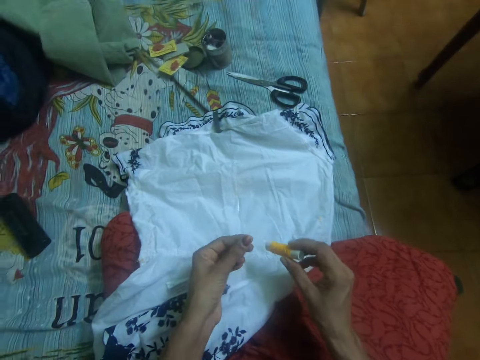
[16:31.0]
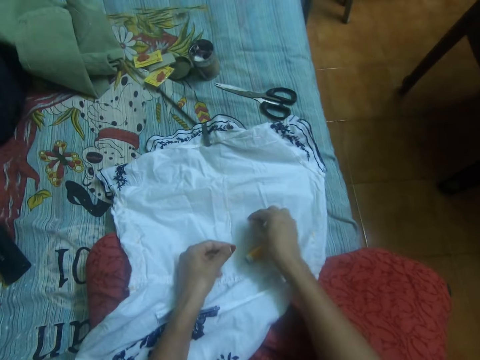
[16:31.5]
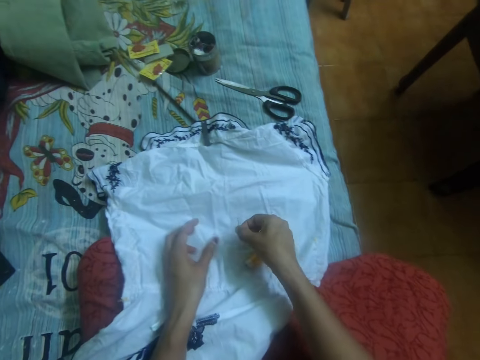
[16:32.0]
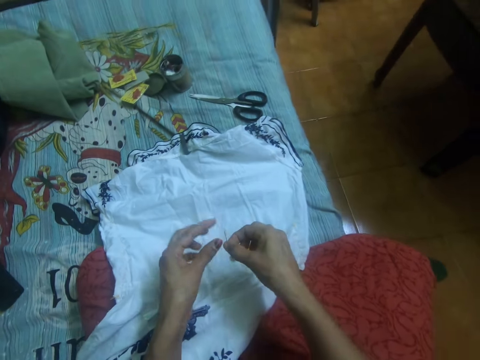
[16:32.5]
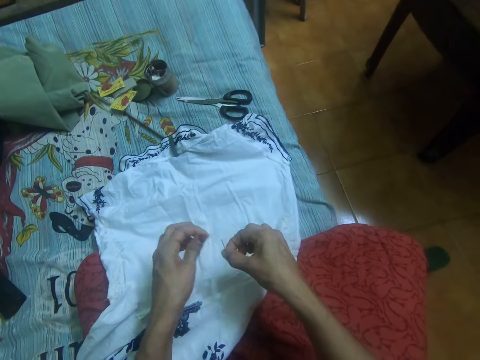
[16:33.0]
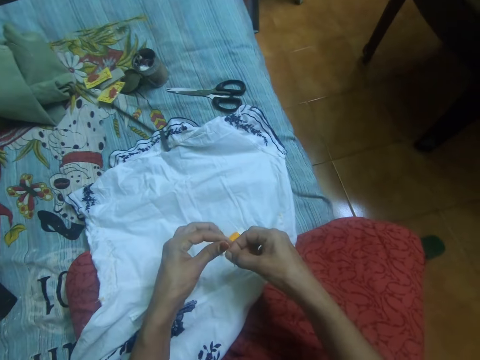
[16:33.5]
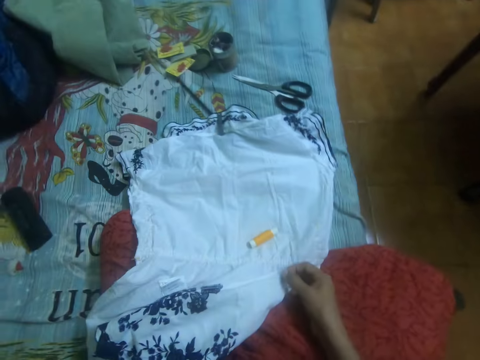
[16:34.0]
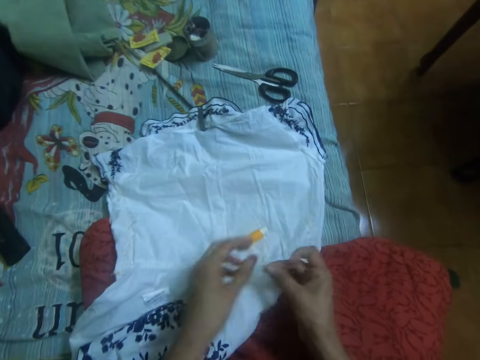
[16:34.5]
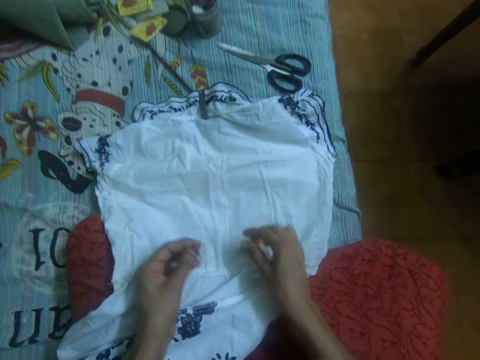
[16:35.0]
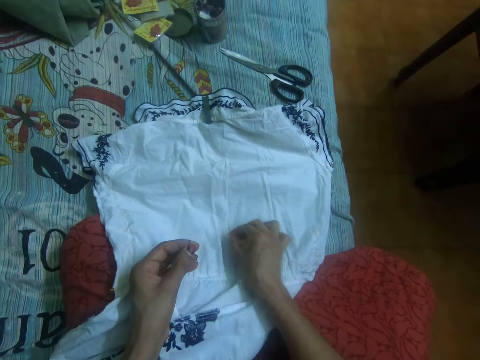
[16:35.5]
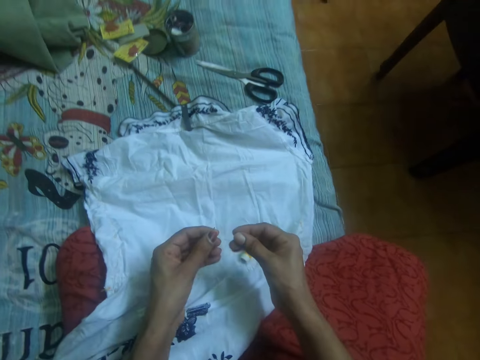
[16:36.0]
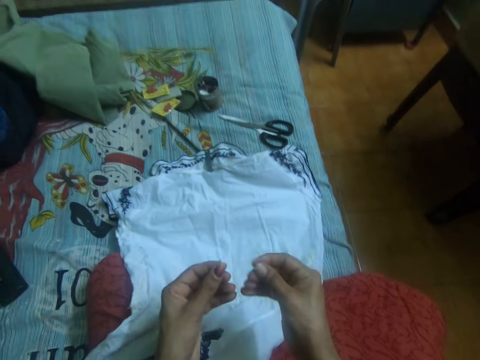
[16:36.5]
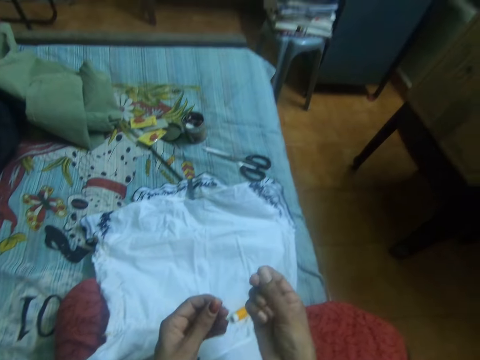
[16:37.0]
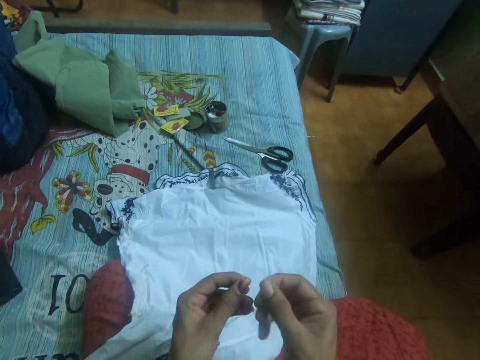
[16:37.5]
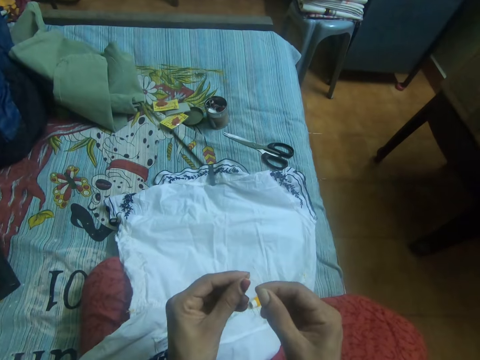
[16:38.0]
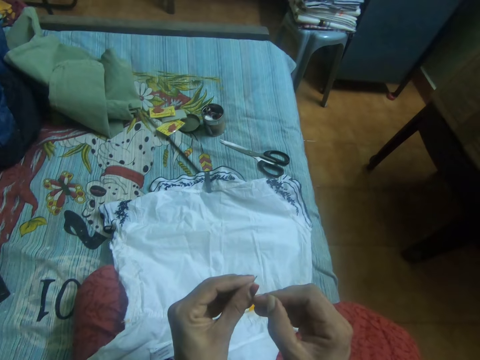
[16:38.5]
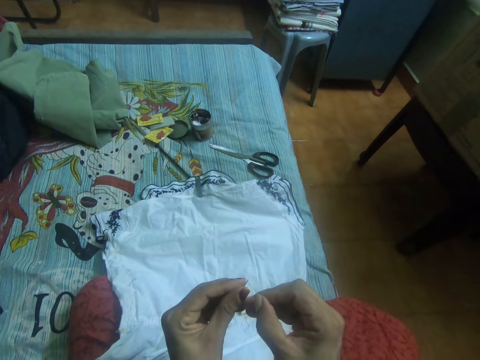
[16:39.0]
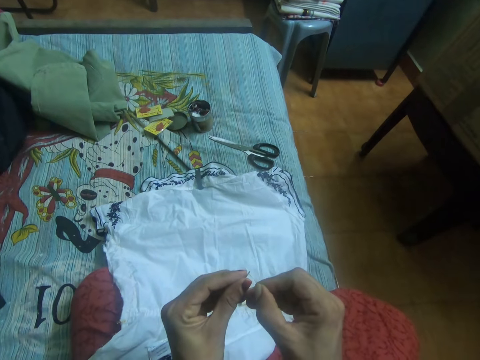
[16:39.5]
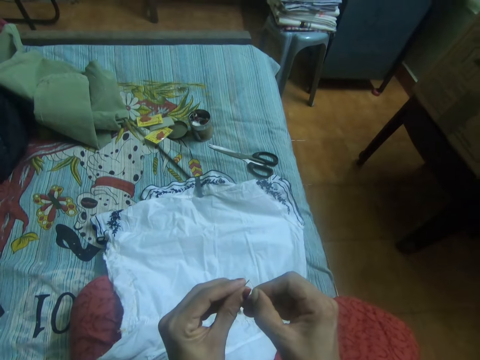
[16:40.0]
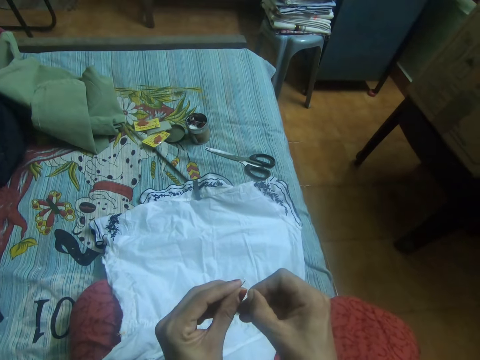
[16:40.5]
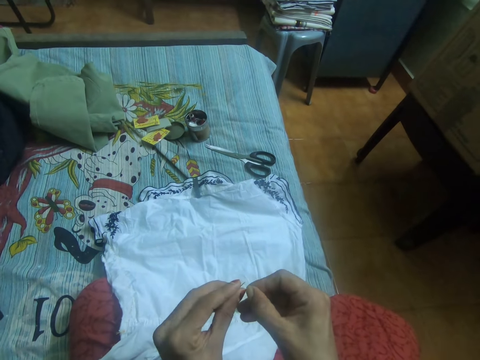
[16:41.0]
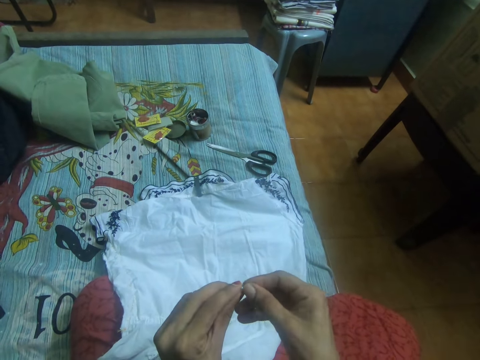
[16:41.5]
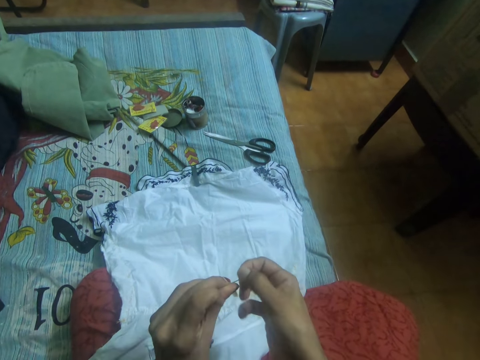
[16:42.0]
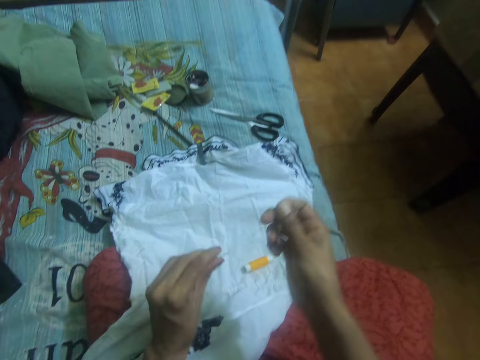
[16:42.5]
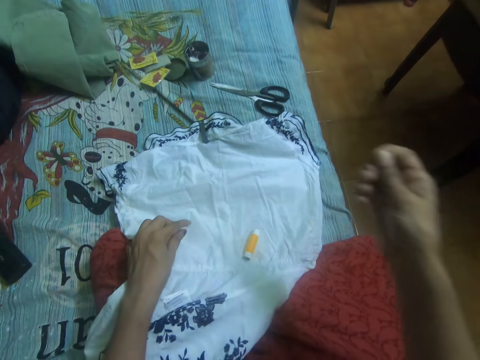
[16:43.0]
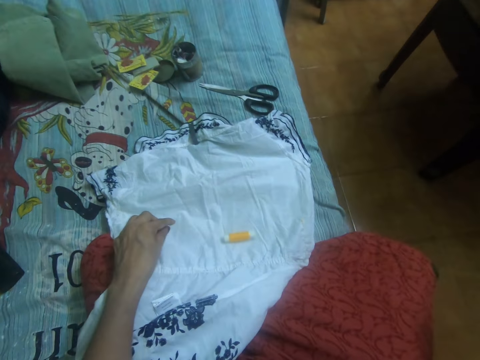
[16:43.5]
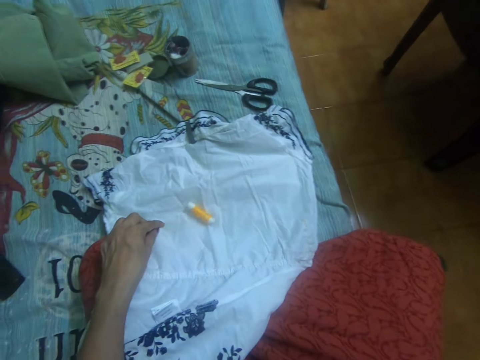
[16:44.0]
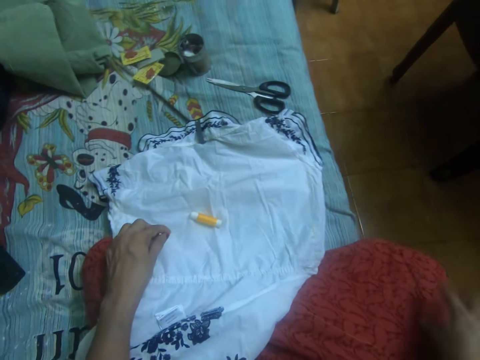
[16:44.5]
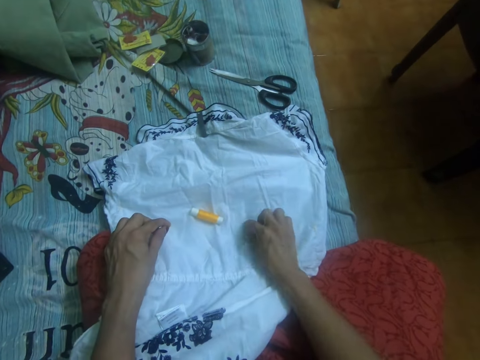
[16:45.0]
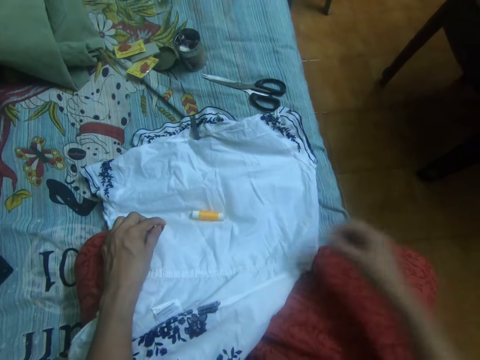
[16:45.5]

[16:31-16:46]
The camera wearer drops the thread on the dress. She unwinds the thread. She picks up the needle from the dress with her right hand. She removes the piece of thread in the needle with her left hand. She inserts the thread into the needle. She passes the needle to her left hand. She picks up the thread from the dress with her right hand. She inserts the thread into the needle. She adjusts the thread in the needle with her right hand.

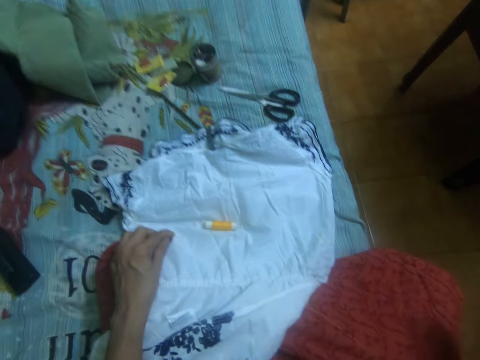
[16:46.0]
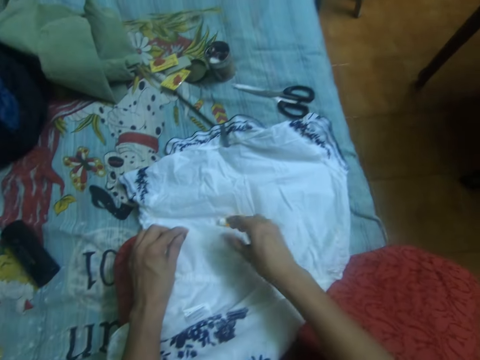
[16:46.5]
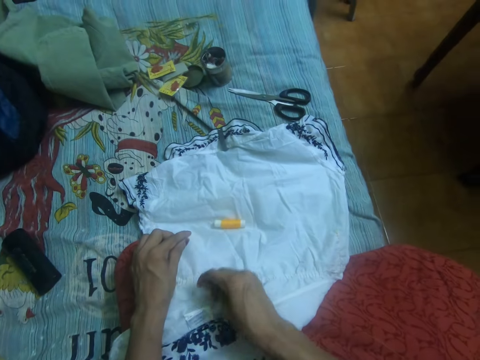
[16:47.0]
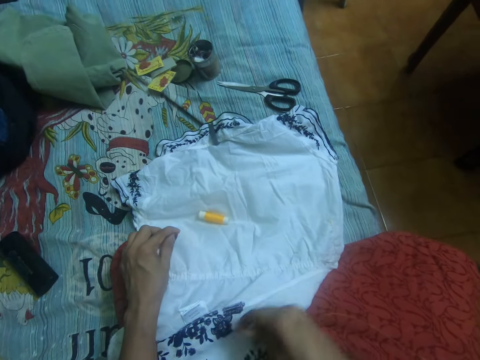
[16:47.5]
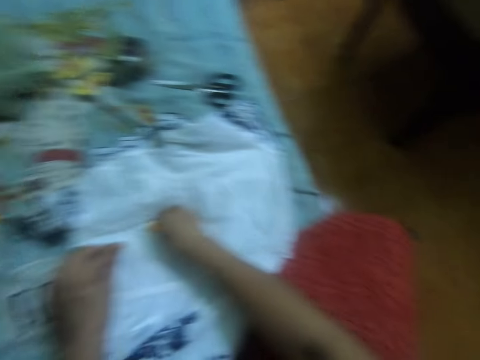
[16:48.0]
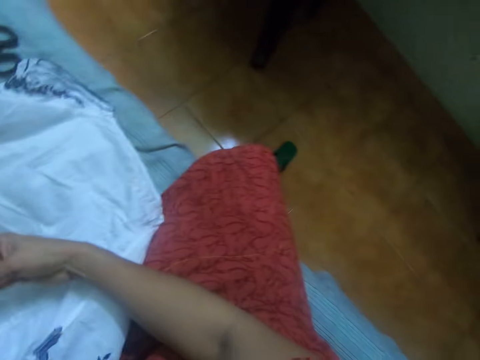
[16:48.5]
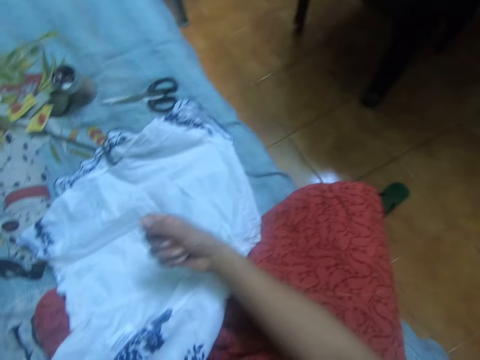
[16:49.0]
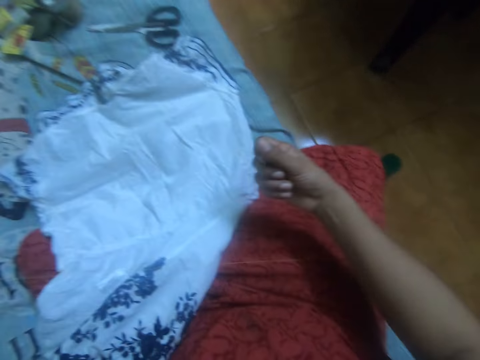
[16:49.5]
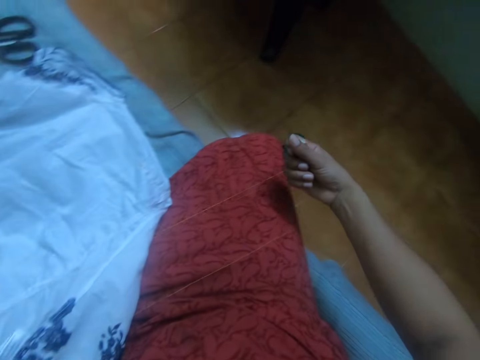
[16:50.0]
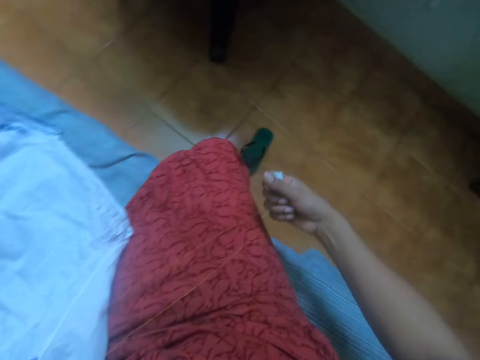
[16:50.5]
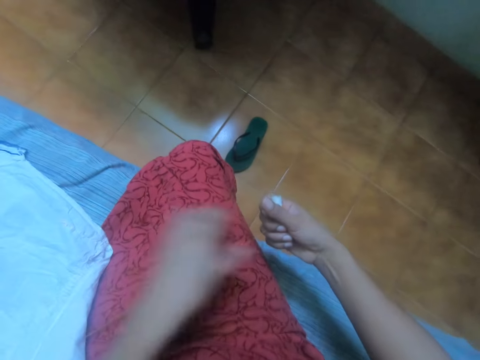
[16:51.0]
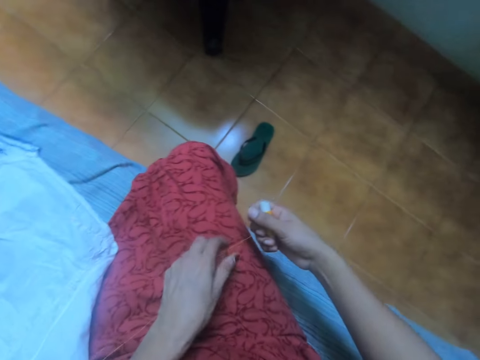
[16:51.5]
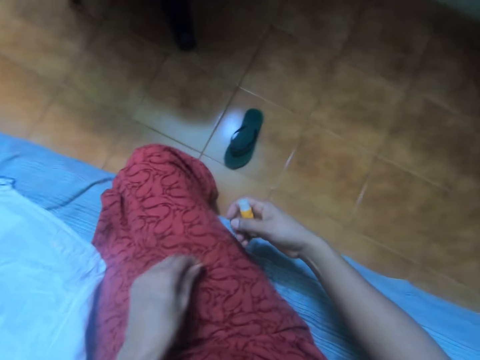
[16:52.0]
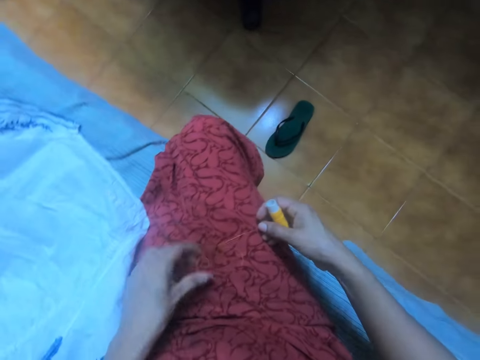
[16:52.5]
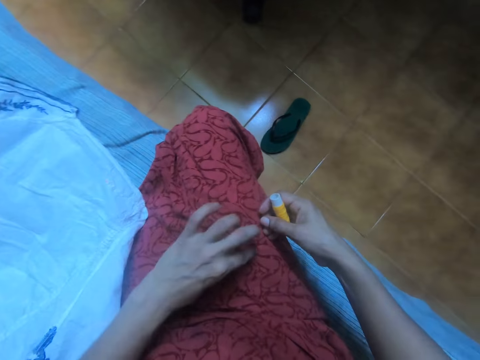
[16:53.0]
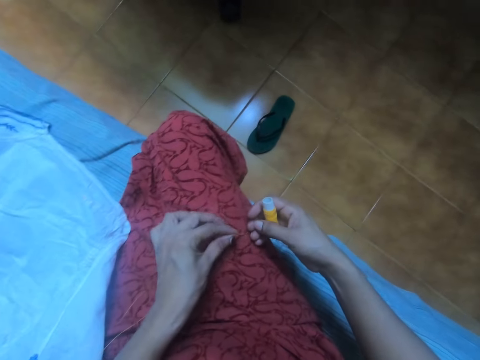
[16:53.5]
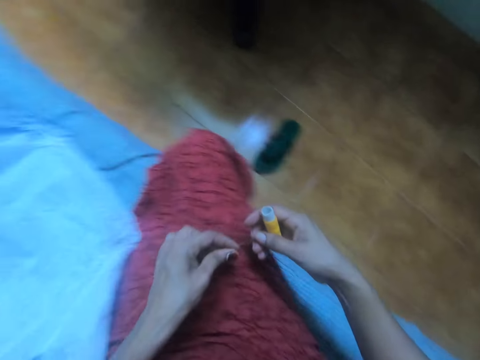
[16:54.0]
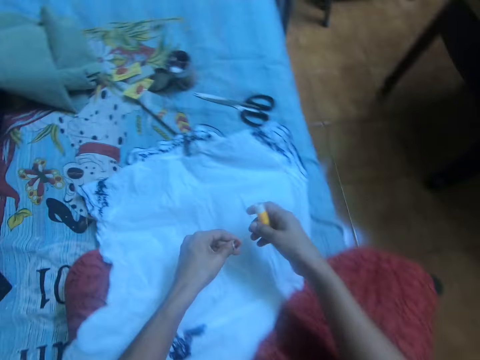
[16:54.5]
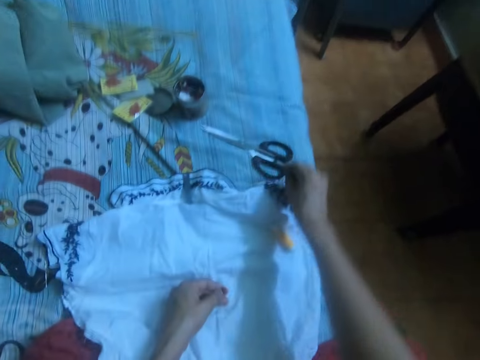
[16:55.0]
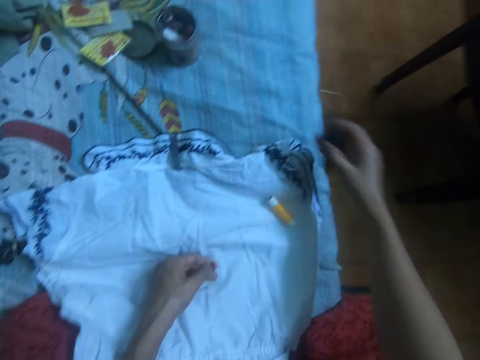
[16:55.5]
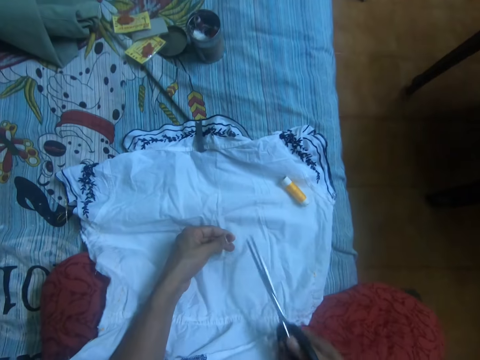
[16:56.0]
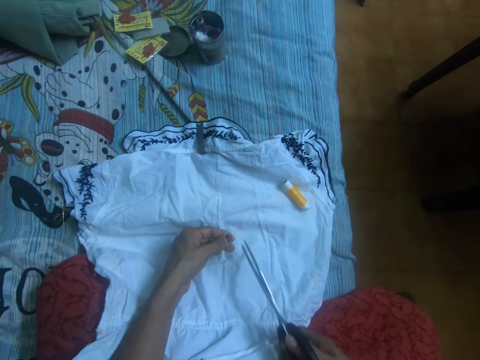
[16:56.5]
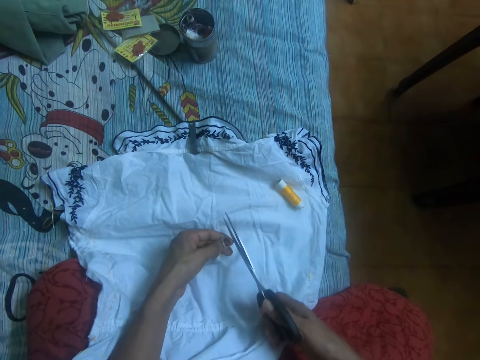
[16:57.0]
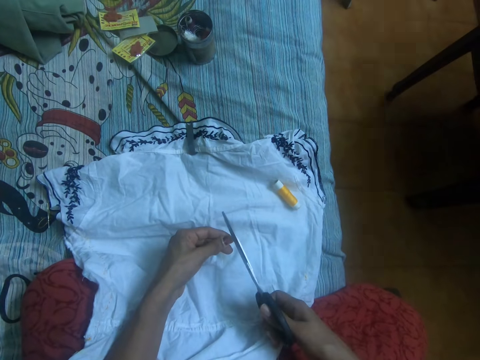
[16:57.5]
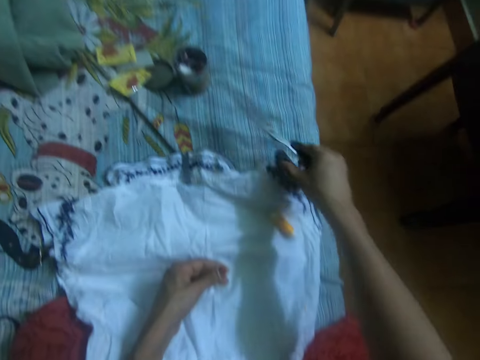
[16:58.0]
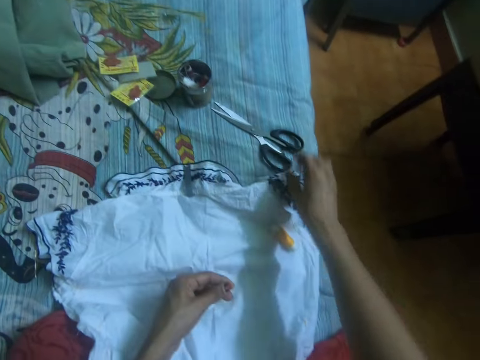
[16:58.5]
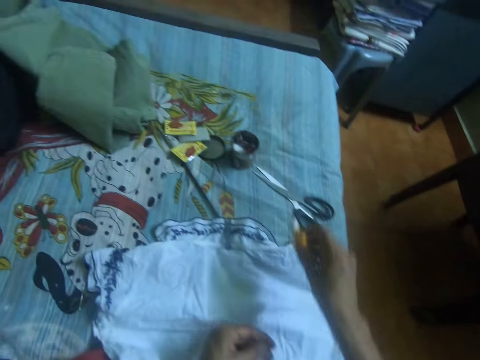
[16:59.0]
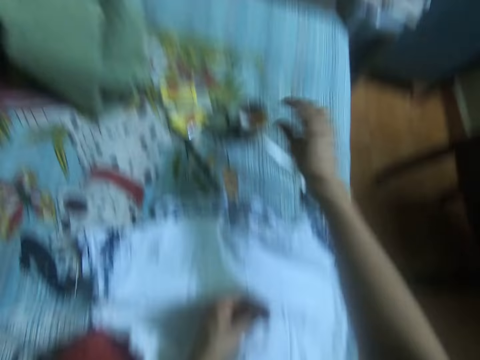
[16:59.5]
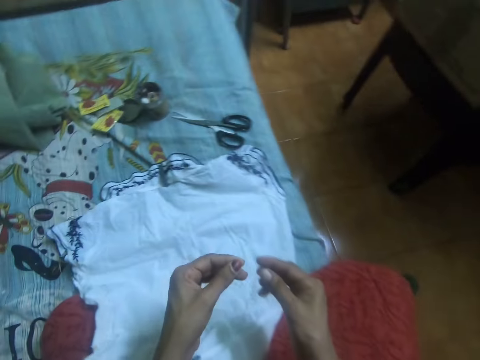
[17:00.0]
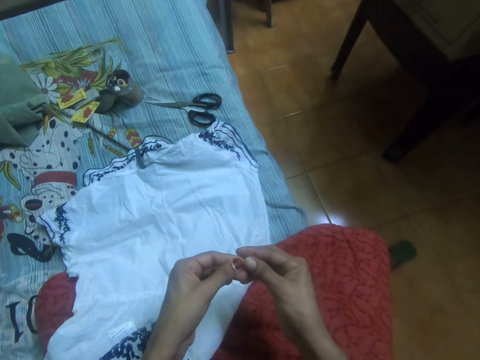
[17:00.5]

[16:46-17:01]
The camera wearer picks the sewing thread from the dress with her right hand. She adjusts the thread in the needle with her right hand. She holds the thread with her two hands. She picks up the scissors from the mattress with her right hand. She cuts the thread with the scissors in her right hand. She drops the scissors in her right hand on the mattress. She picks the thread from the dress with her right hand. She drops the thread in her right hand inside the container.
